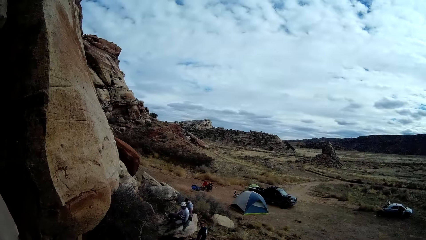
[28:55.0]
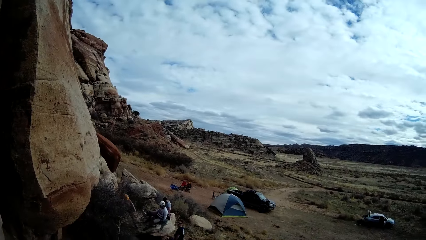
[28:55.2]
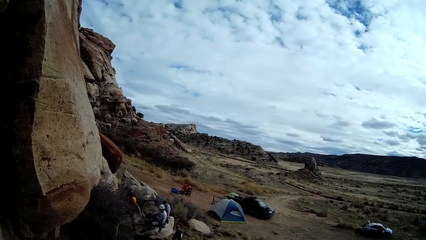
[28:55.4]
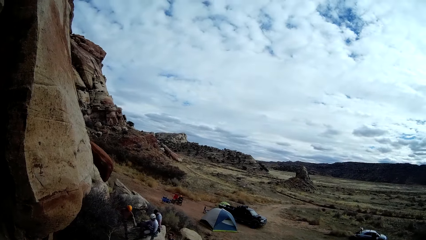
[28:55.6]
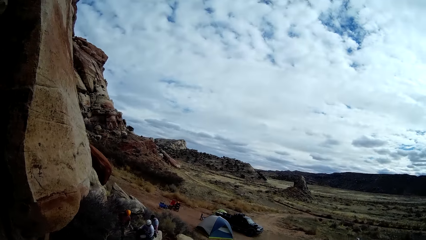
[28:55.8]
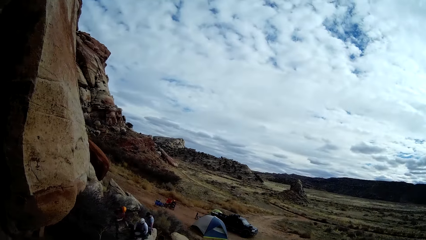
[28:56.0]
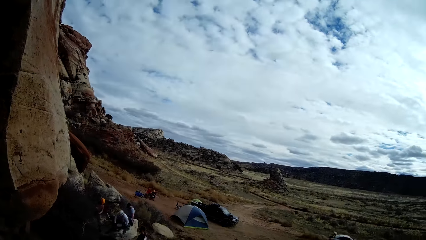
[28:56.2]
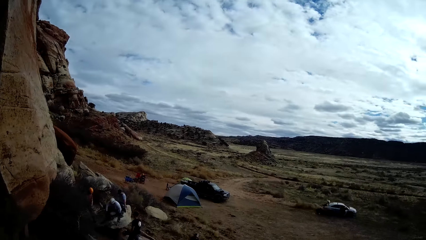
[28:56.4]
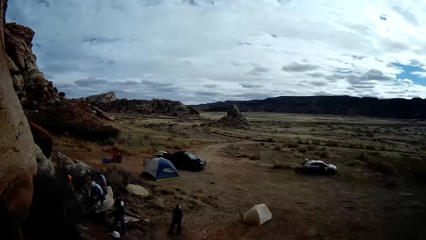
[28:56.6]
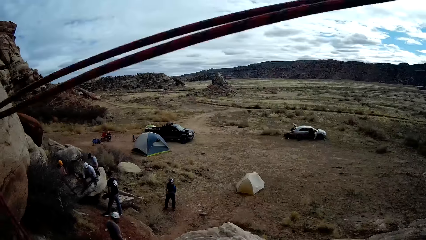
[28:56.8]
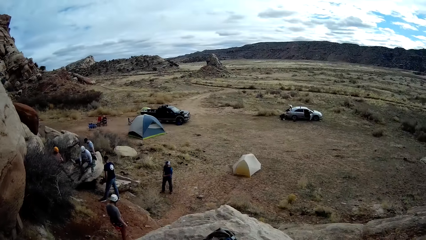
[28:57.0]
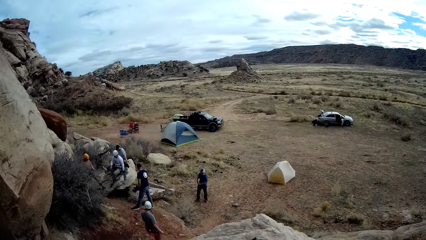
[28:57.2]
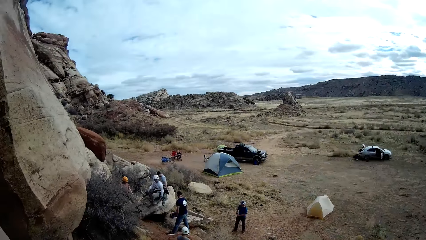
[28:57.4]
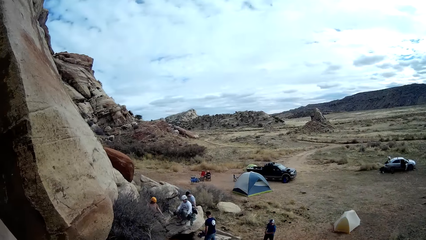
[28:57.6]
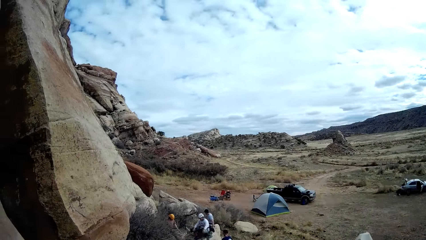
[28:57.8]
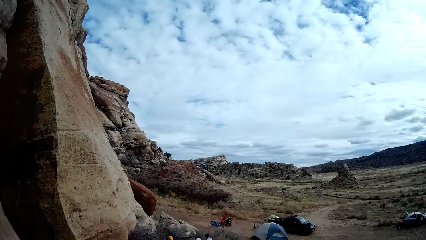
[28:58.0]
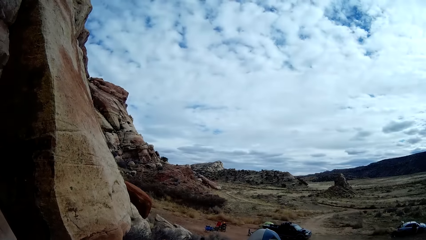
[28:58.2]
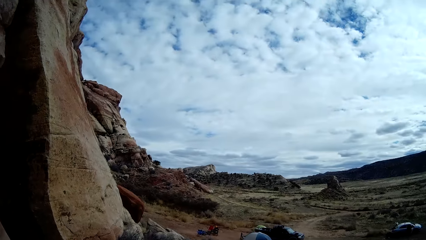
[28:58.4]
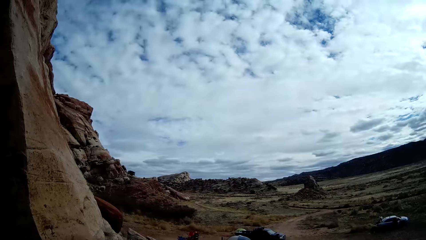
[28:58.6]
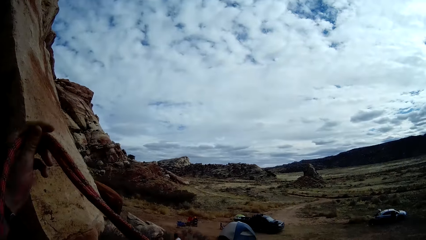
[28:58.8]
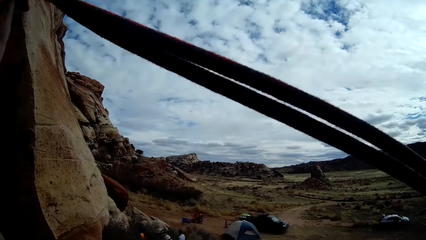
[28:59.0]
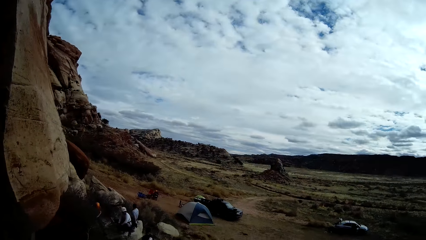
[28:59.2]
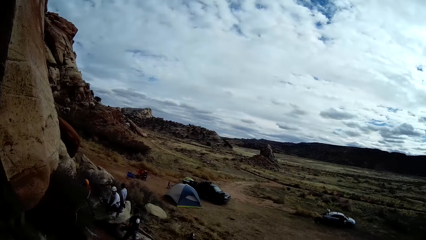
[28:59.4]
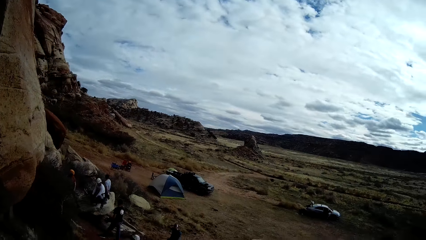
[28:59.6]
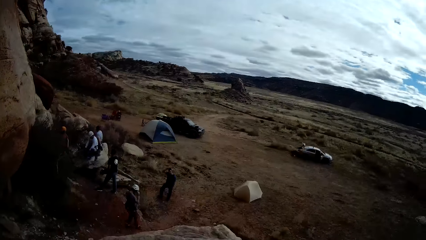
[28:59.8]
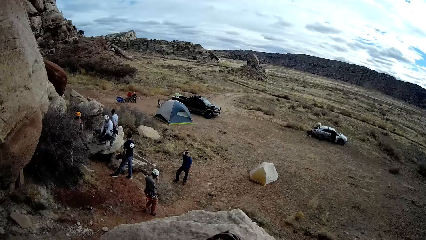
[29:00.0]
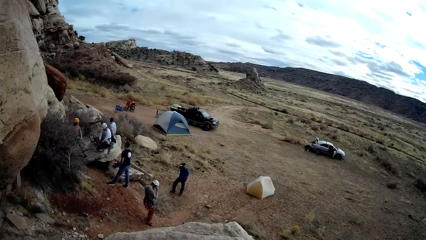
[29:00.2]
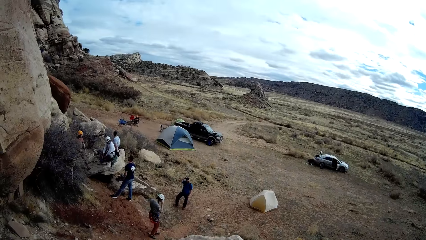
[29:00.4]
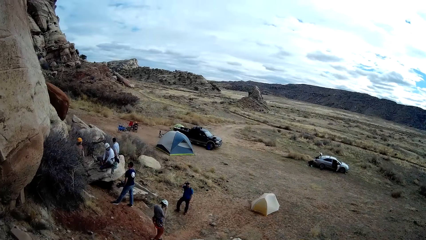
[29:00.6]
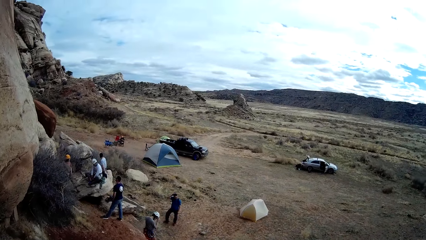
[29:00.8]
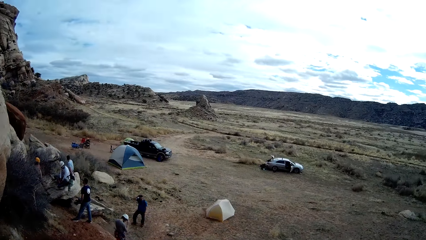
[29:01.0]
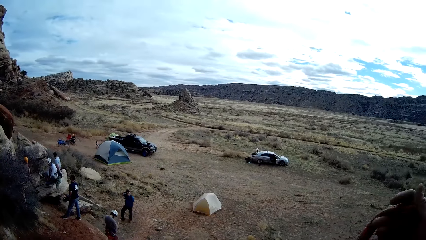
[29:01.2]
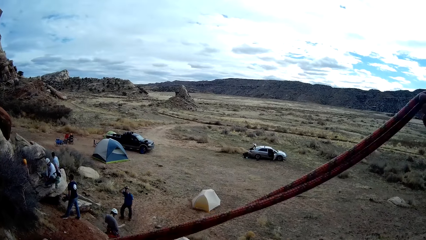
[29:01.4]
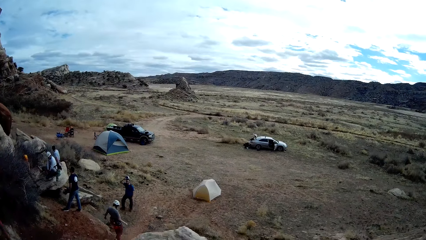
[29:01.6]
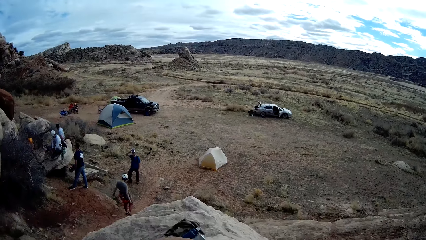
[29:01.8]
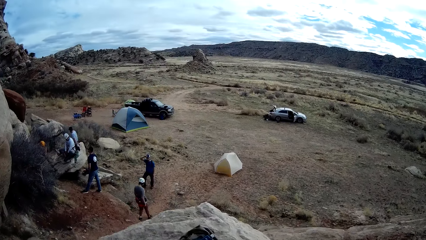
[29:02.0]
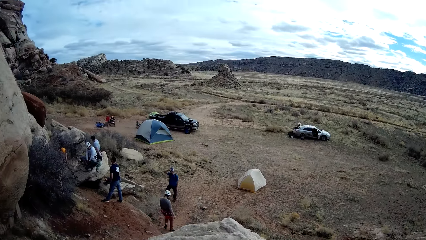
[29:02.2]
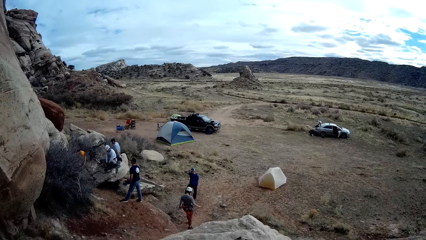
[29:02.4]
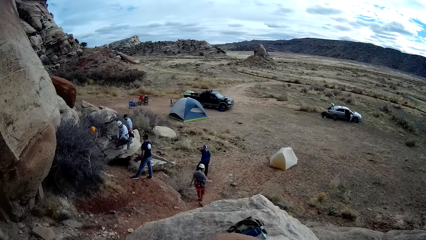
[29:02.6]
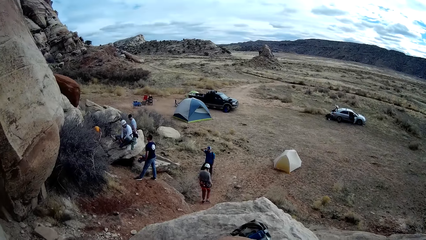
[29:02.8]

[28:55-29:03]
A lady walks in the hike site.

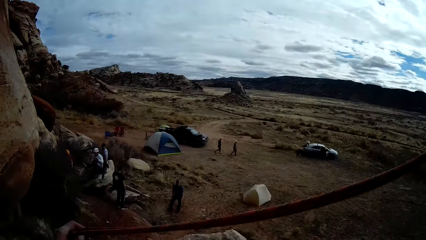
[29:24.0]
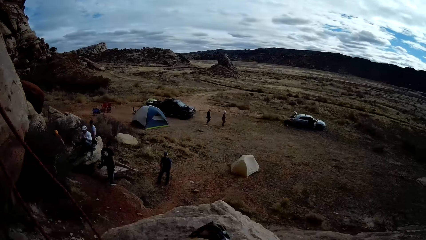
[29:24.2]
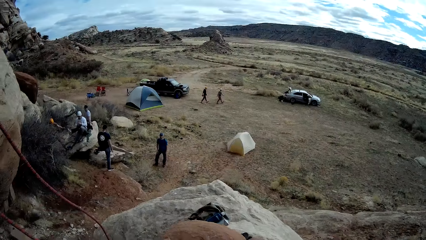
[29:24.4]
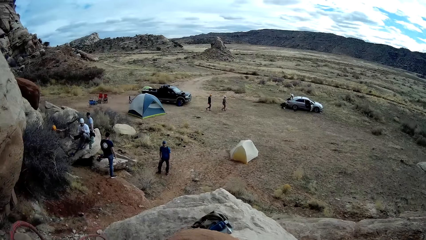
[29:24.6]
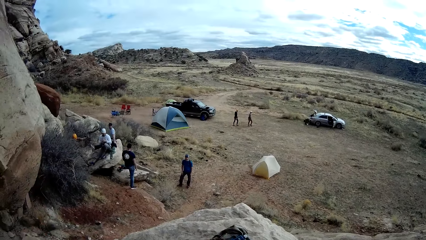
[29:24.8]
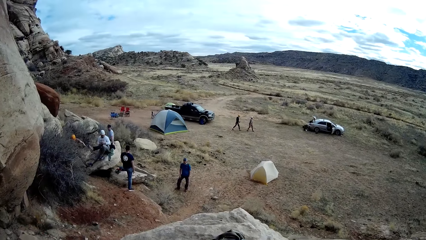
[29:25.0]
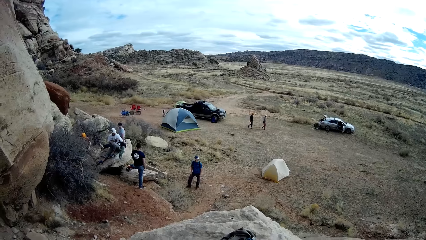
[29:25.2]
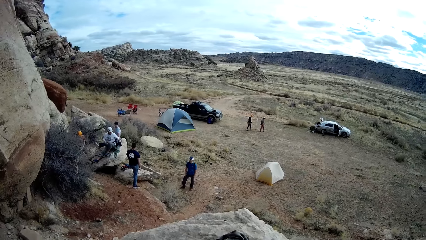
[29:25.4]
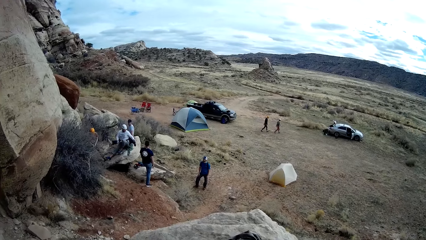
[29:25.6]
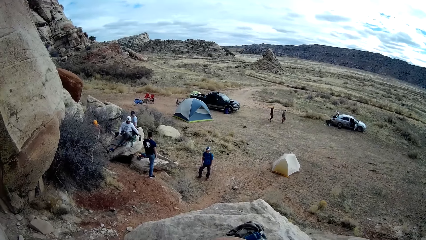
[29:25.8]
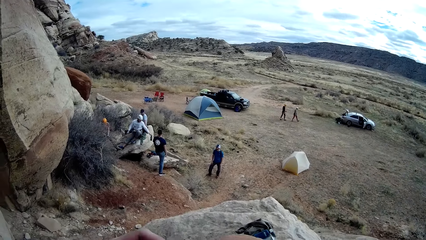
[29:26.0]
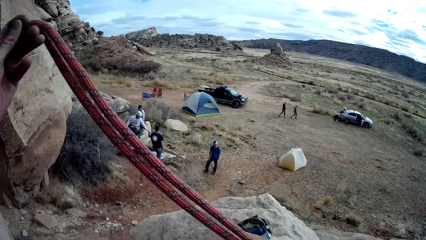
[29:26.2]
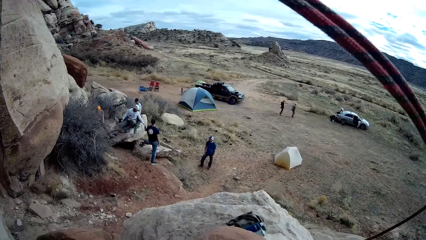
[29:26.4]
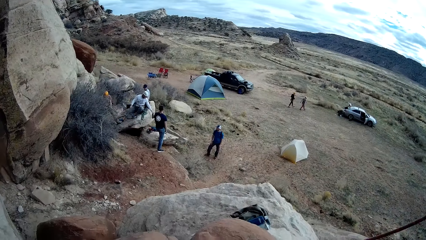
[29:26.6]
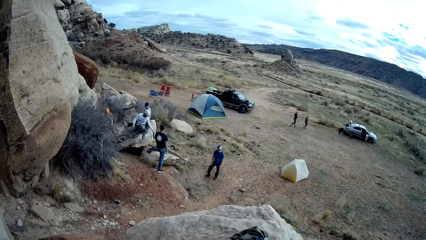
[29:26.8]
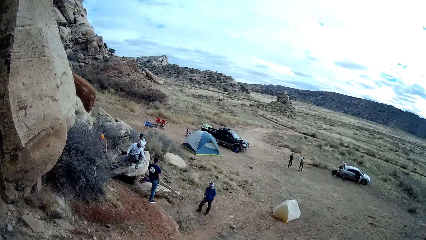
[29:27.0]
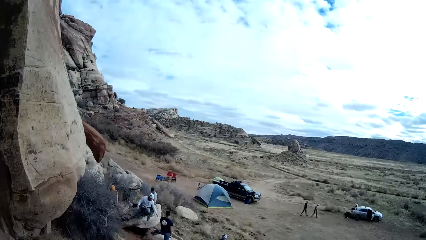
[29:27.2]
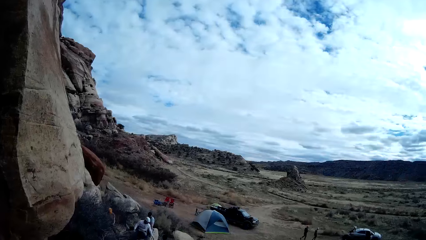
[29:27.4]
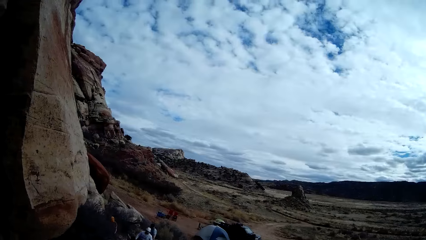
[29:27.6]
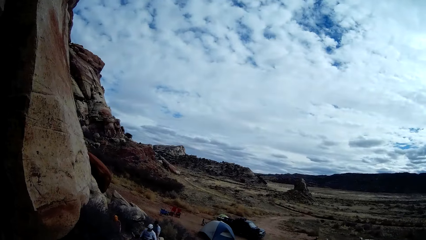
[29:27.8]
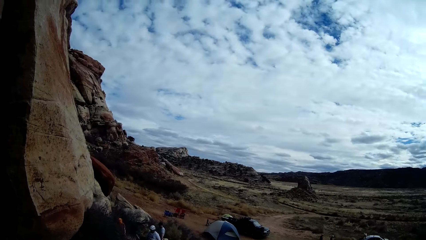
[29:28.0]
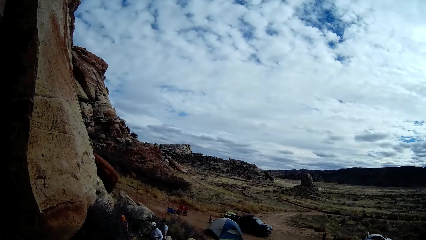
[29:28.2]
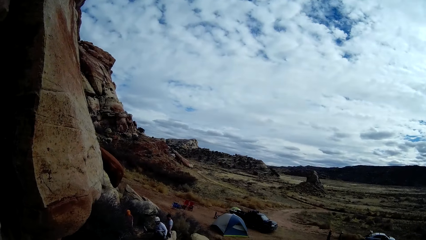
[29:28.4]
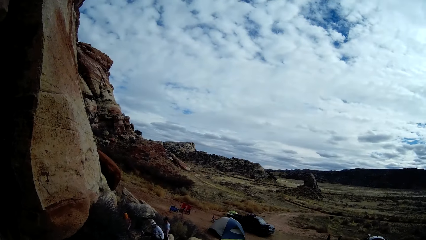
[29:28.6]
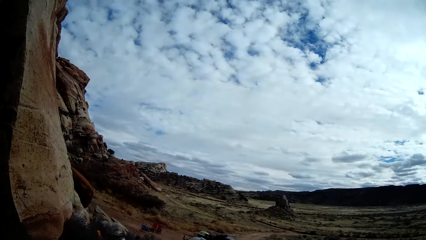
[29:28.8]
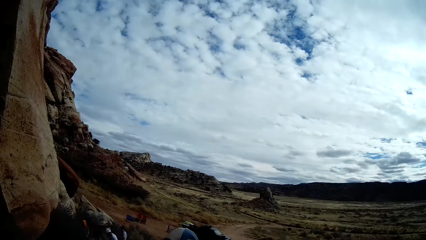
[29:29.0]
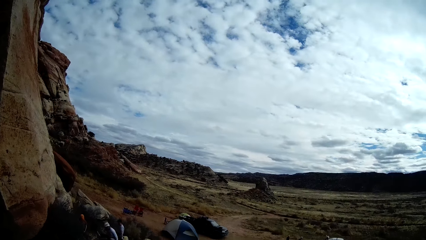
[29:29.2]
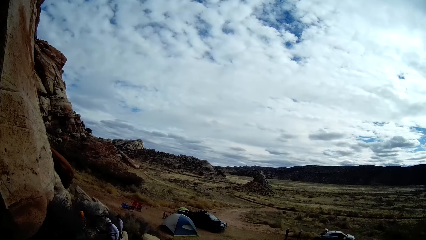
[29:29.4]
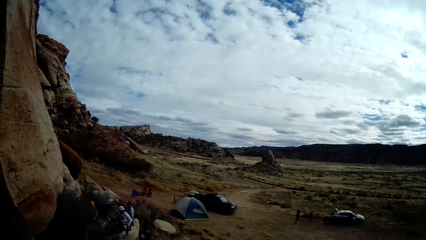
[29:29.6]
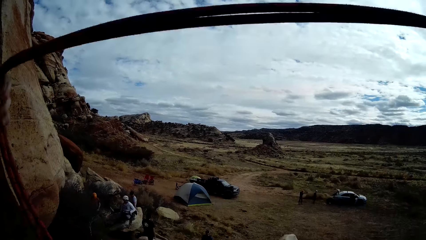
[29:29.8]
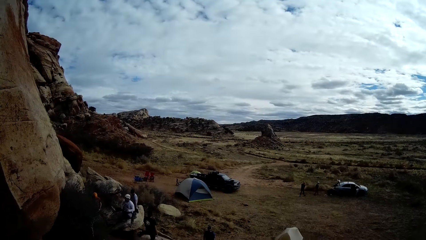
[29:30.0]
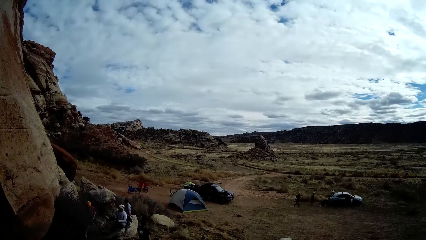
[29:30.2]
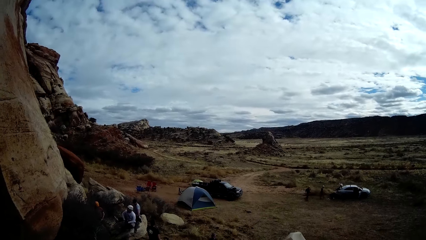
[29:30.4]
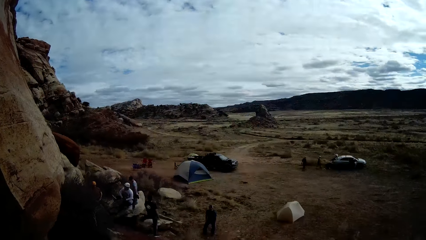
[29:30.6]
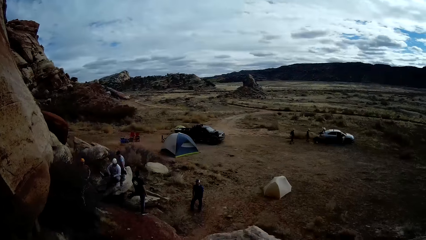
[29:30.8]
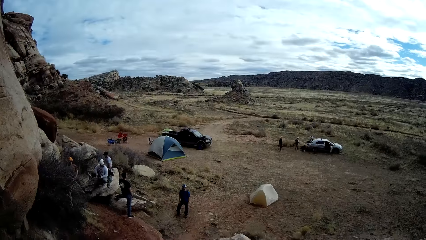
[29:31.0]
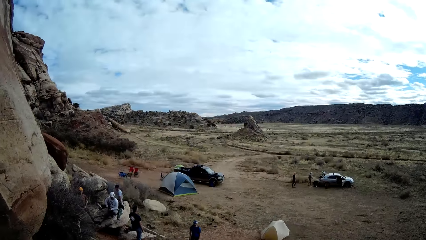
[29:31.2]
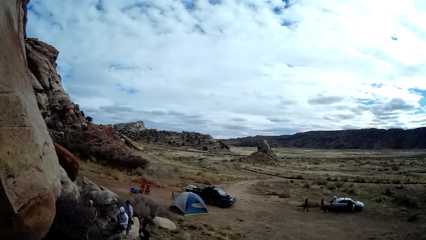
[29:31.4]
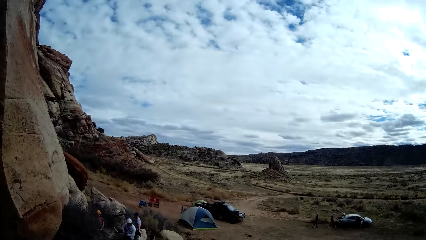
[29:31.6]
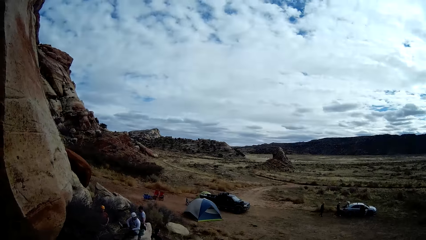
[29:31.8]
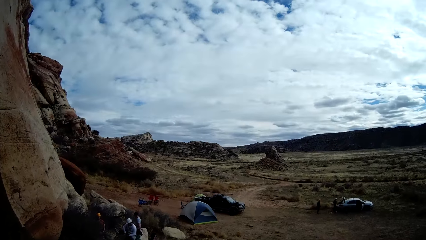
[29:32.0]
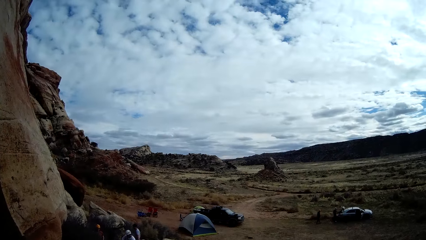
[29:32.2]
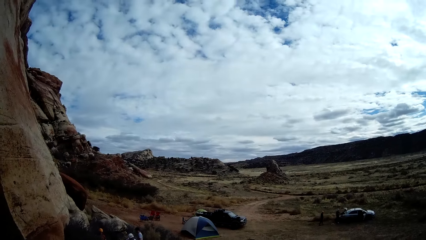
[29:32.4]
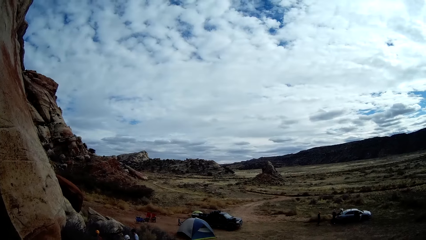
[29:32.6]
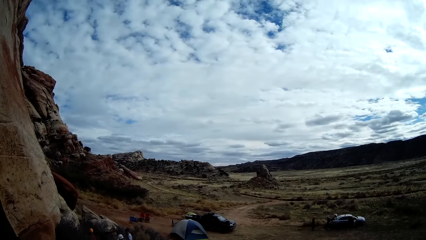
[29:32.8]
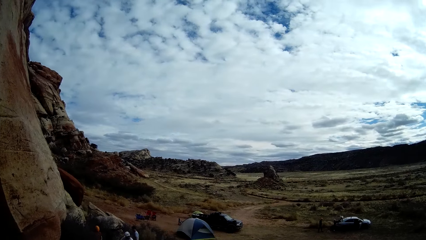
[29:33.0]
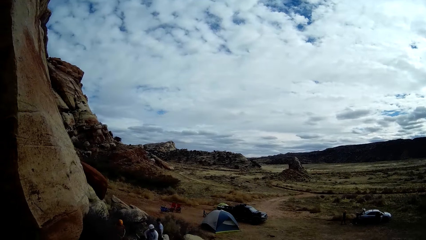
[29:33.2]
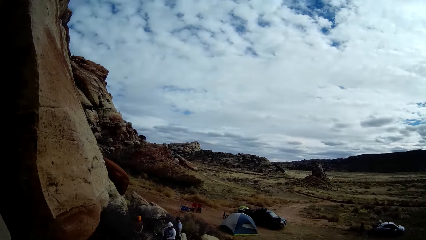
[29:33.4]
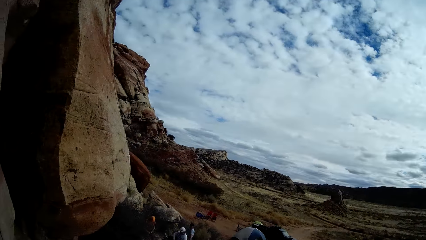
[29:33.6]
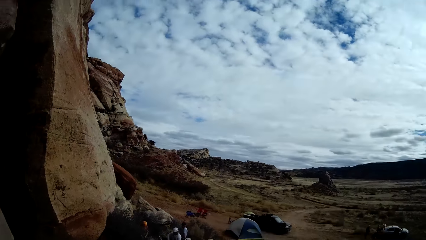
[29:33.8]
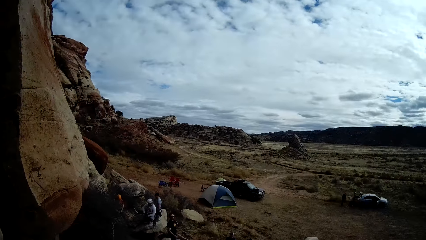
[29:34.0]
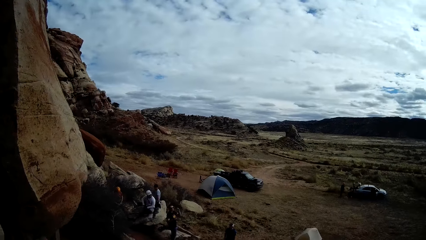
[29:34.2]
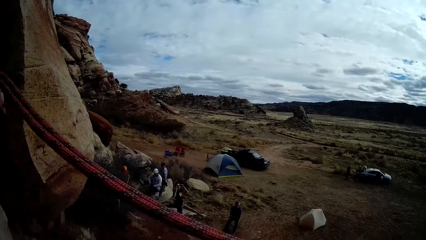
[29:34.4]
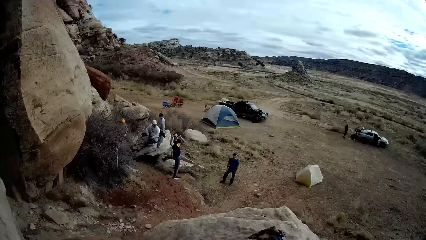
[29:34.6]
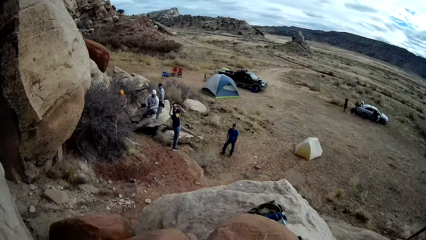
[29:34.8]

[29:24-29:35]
A man passes a water bottle to another man.
